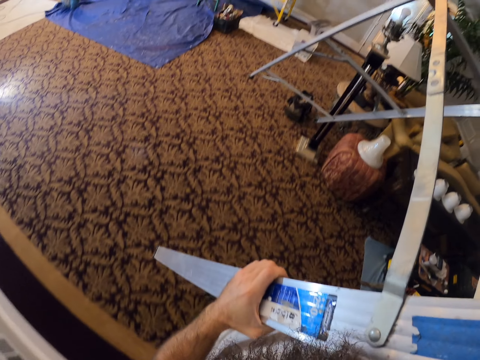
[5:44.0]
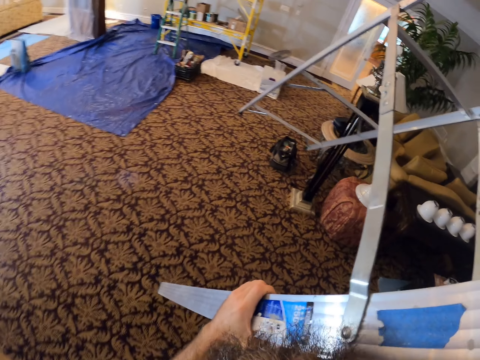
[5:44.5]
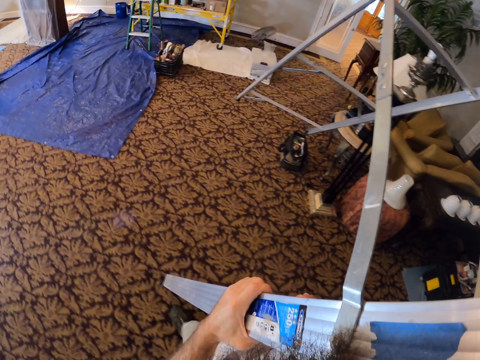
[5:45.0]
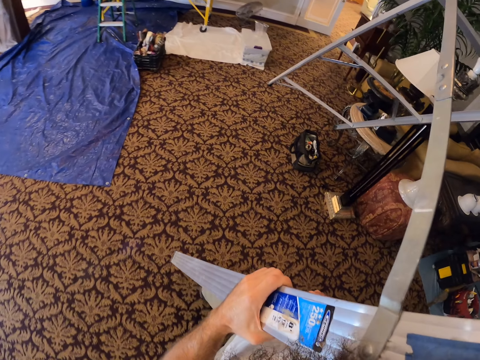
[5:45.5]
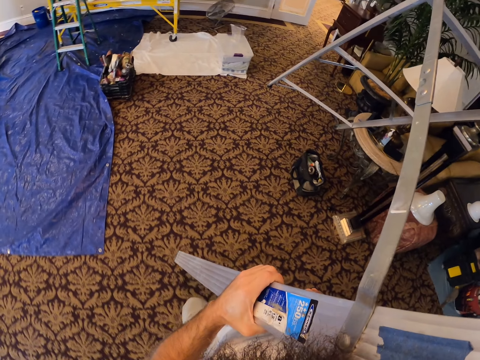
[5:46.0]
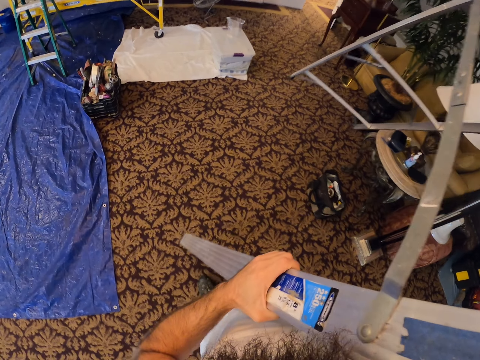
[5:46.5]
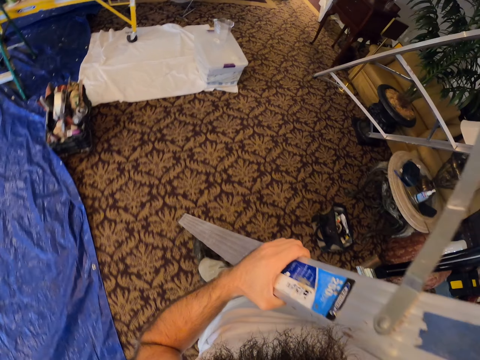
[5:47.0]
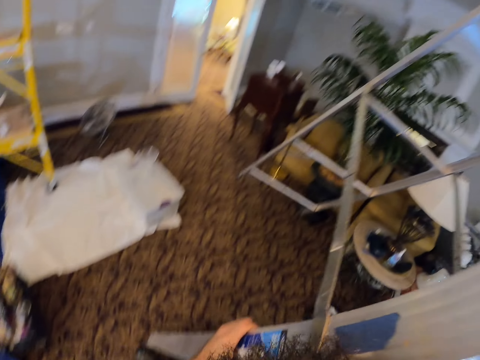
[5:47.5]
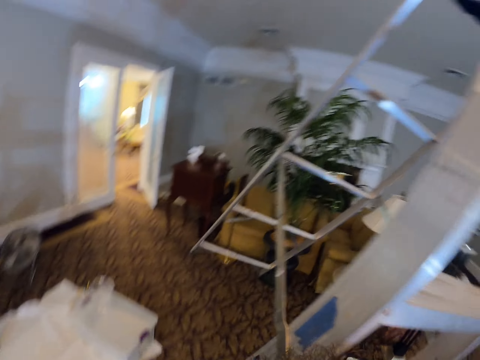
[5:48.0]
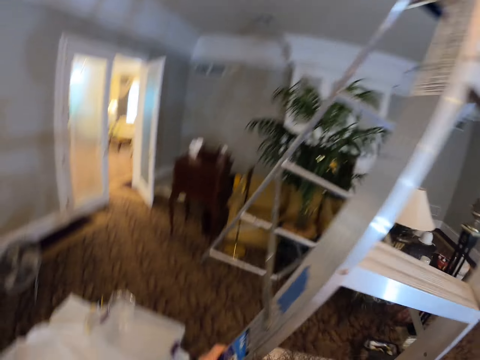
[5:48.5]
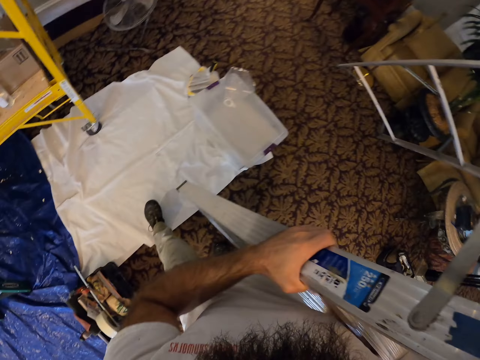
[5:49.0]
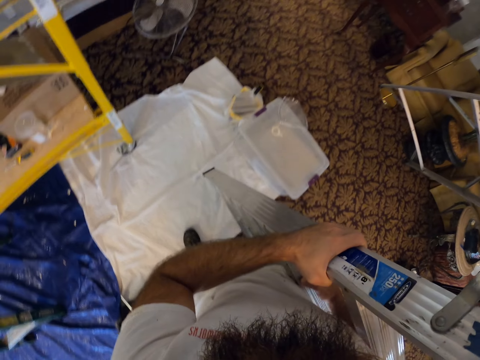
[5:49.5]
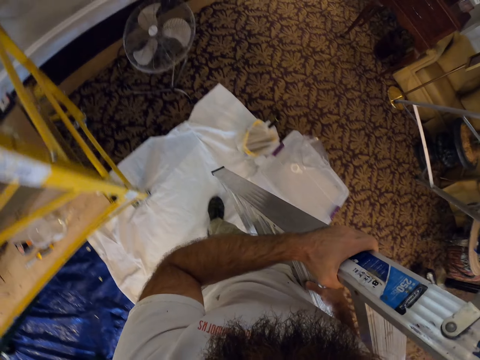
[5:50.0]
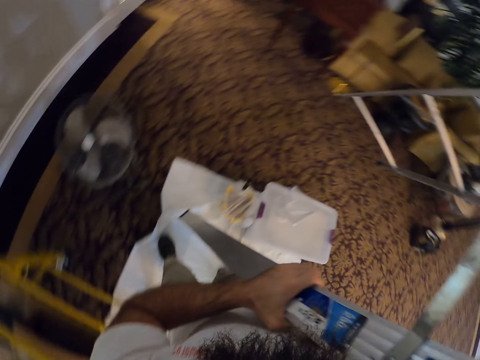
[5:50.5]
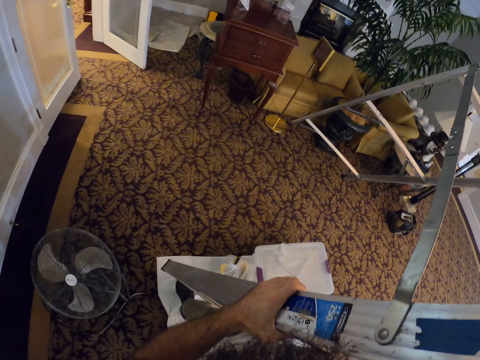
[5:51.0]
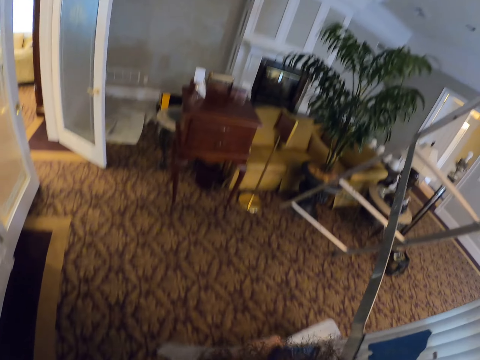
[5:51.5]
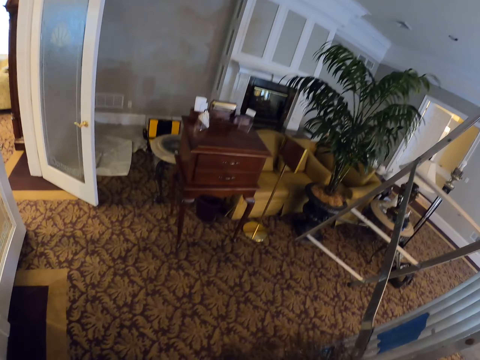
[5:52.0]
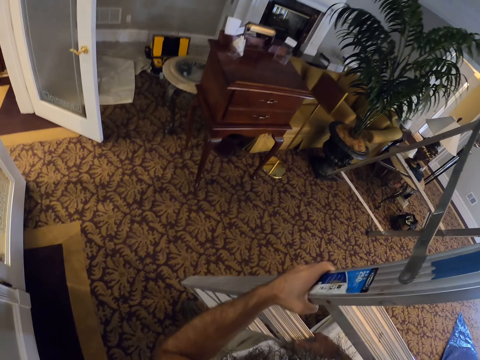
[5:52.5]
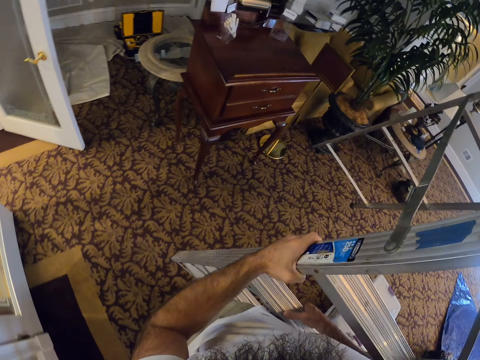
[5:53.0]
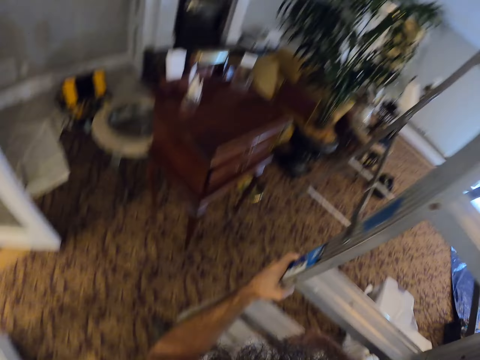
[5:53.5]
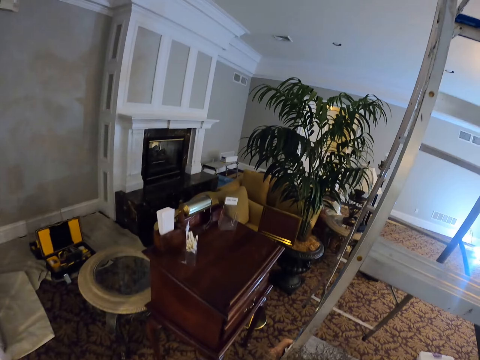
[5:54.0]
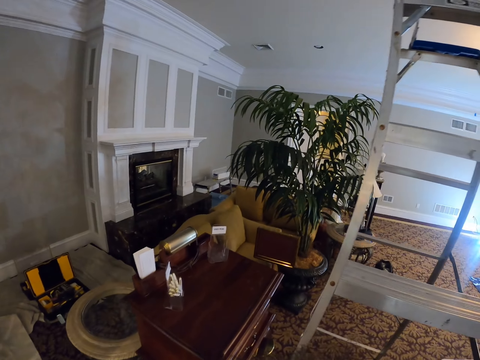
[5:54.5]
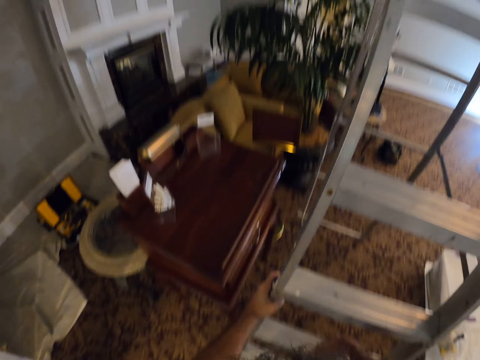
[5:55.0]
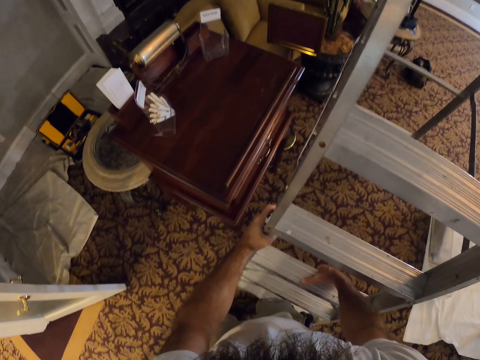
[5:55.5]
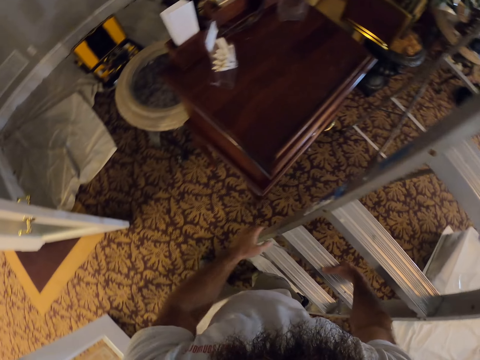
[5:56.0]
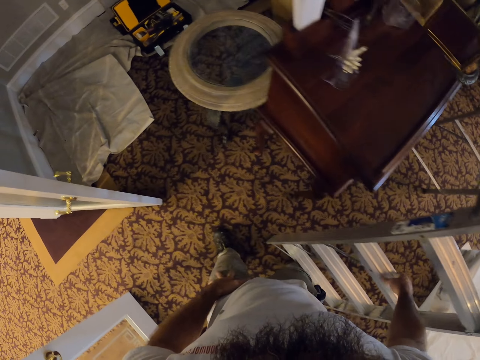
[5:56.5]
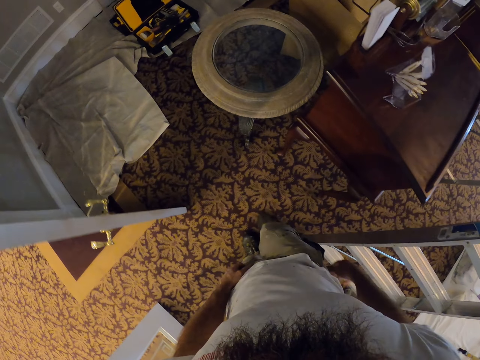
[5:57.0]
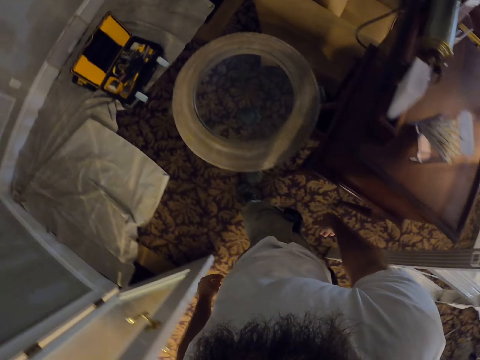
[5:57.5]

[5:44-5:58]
The camera wearer drops the ladder on the carpet floor with both hands.

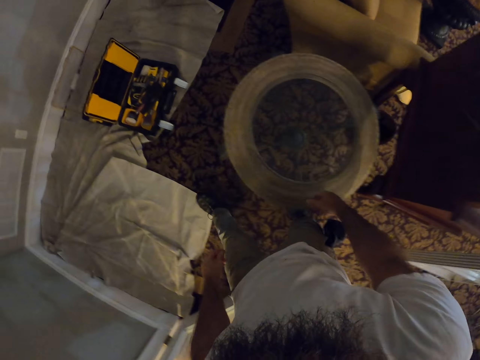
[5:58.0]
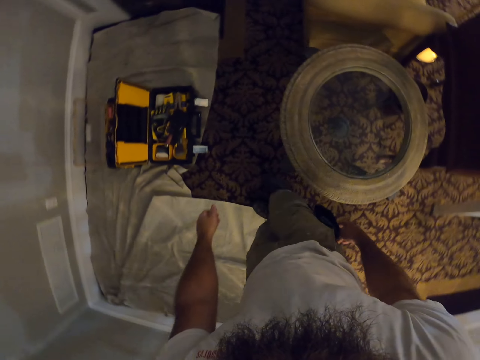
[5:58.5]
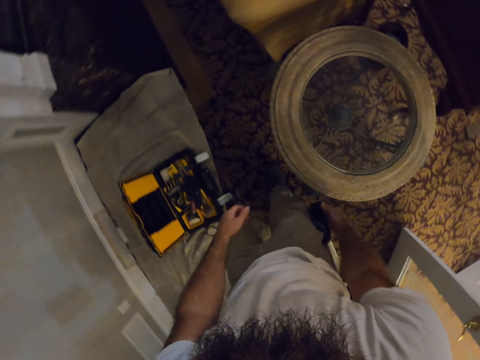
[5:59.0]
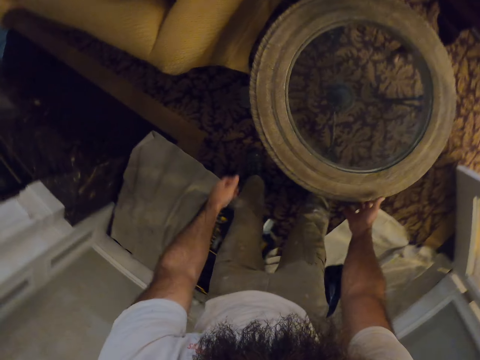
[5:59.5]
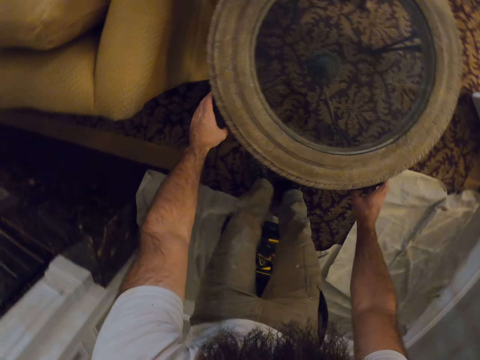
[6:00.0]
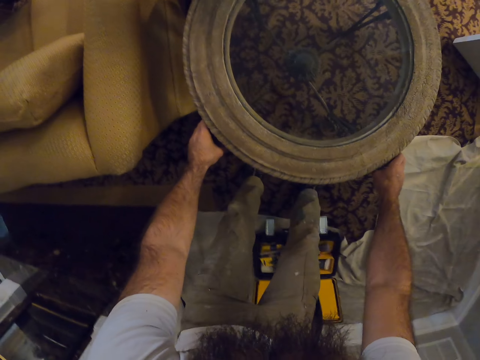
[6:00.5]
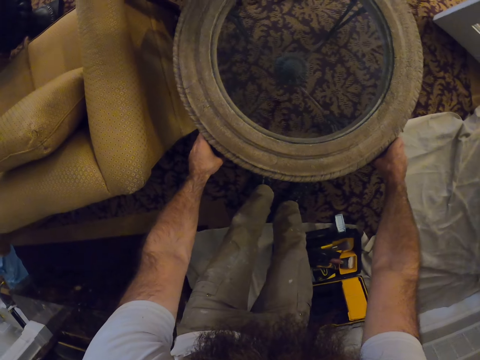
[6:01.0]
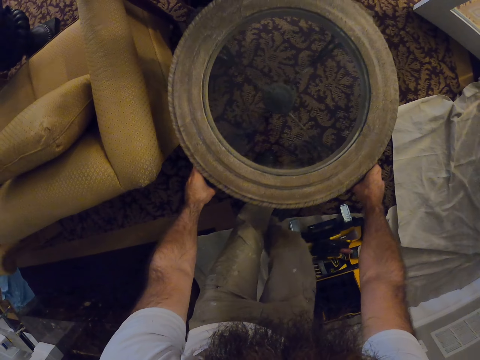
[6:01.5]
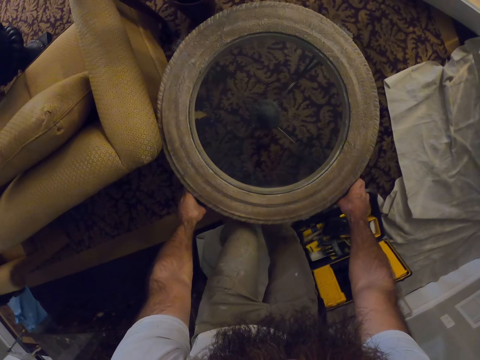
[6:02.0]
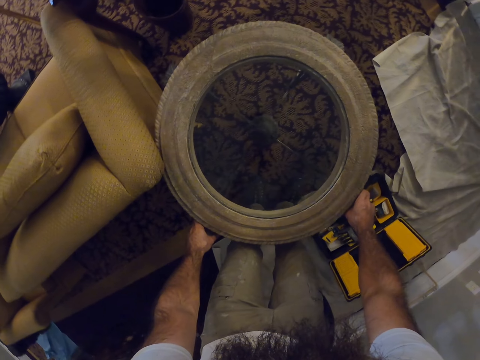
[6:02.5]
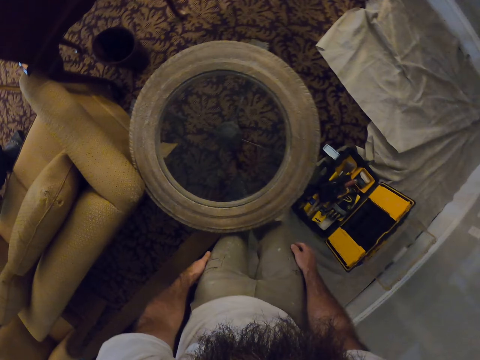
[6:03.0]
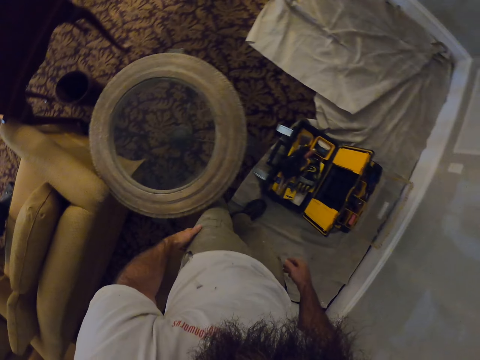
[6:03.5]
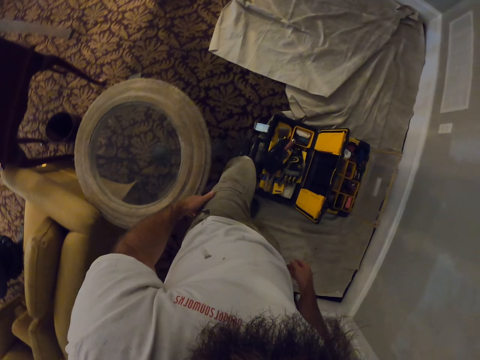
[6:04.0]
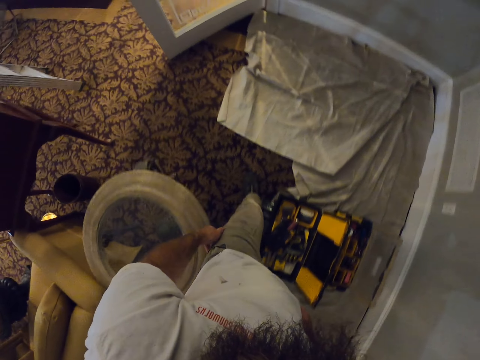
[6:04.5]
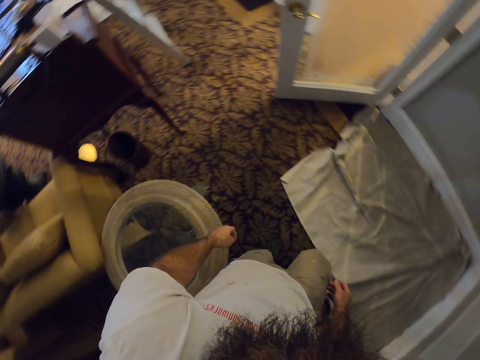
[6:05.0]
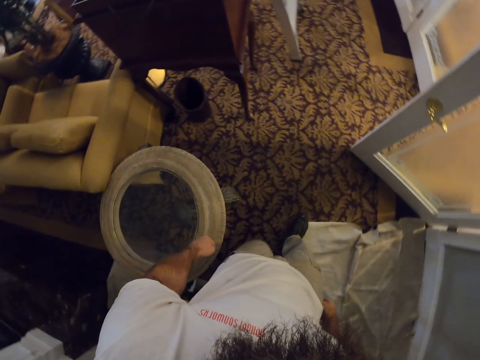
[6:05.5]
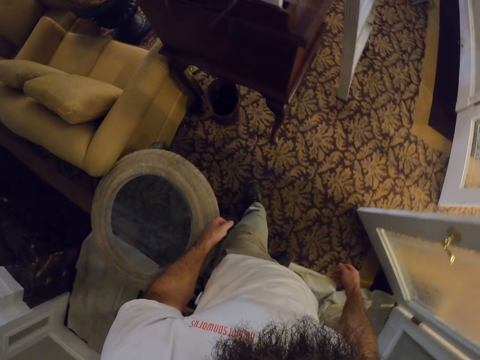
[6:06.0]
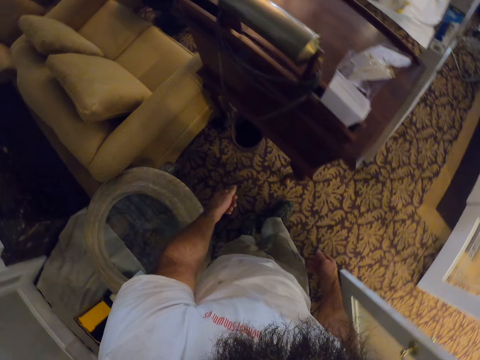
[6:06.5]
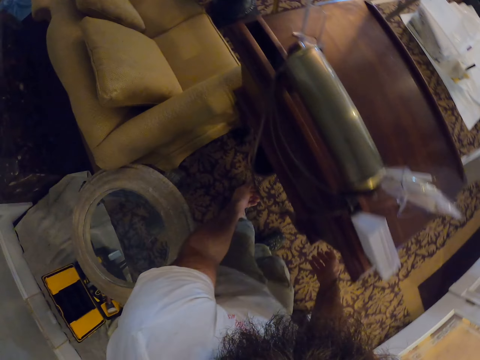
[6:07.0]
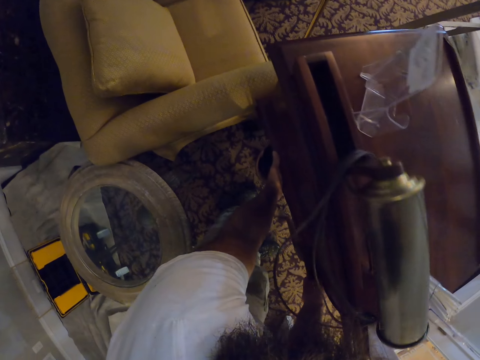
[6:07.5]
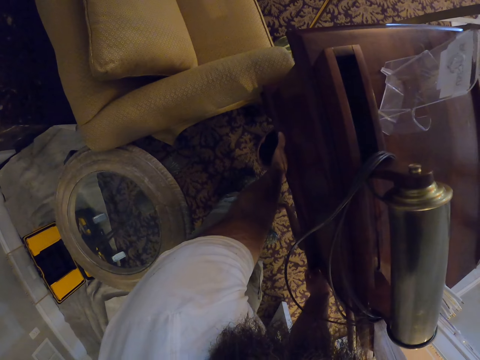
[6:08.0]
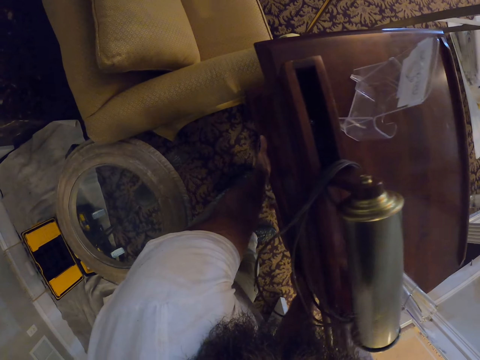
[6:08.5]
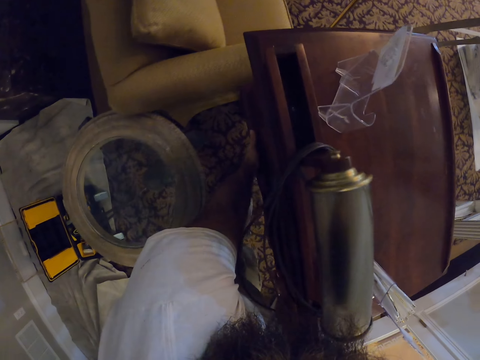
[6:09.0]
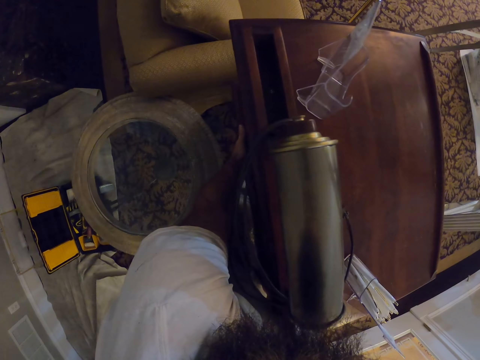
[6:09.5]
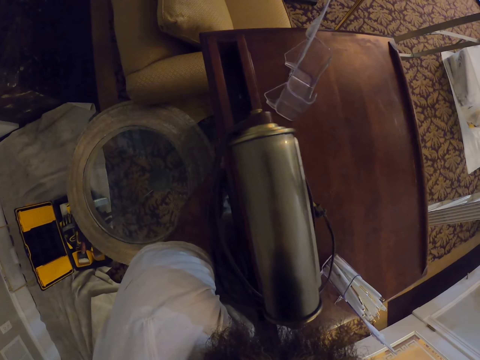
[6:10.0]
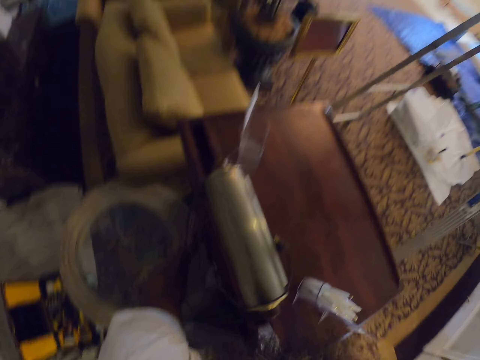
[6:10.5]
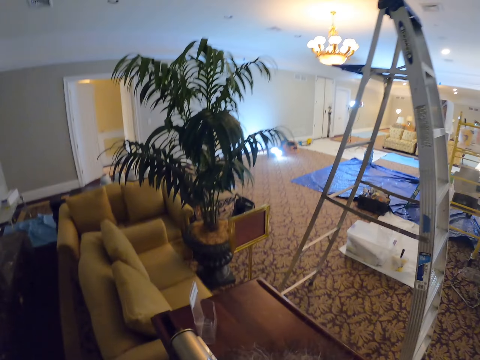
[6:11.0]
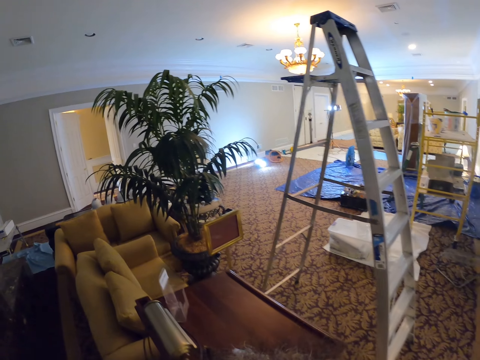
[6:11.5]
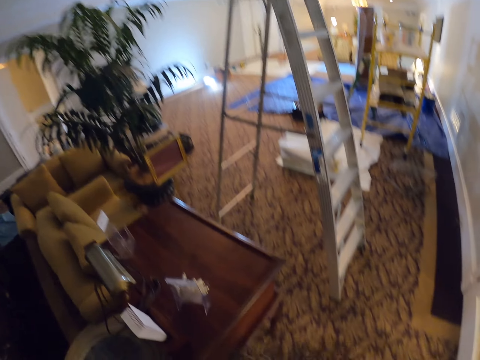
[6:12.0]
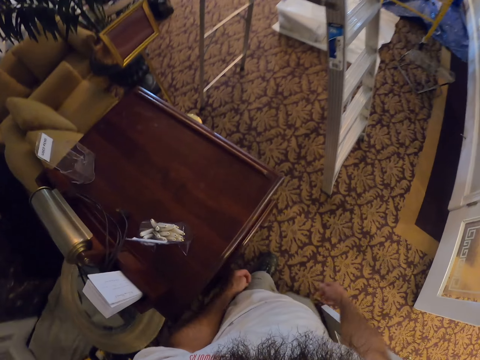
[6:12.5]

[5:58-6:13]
The camera wearer adjusts a side table on the carpet floor with both hands. They adjust a wooden table or chest drawer on the carpet floor with both hands.
